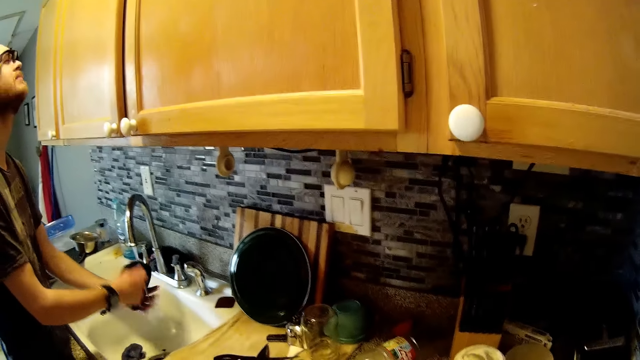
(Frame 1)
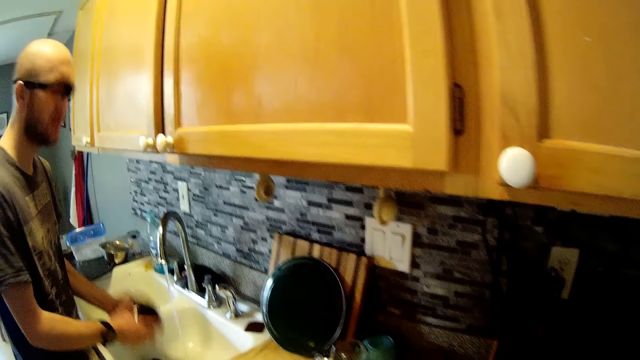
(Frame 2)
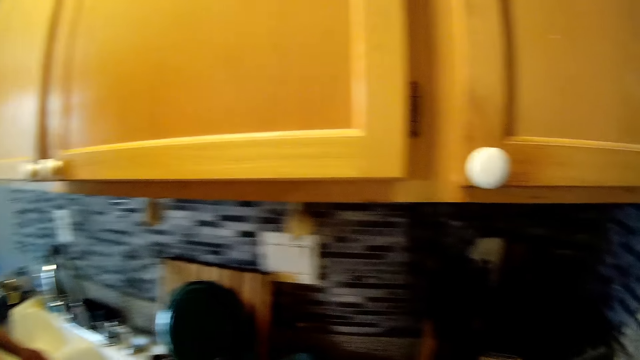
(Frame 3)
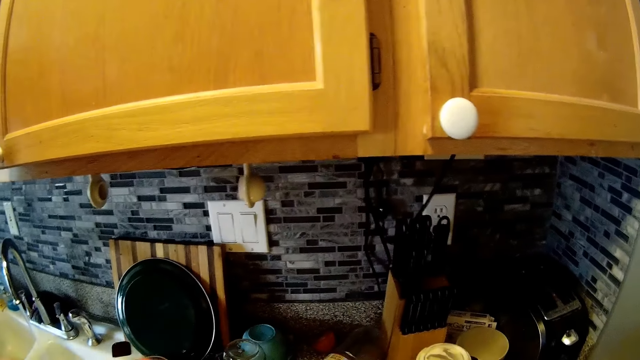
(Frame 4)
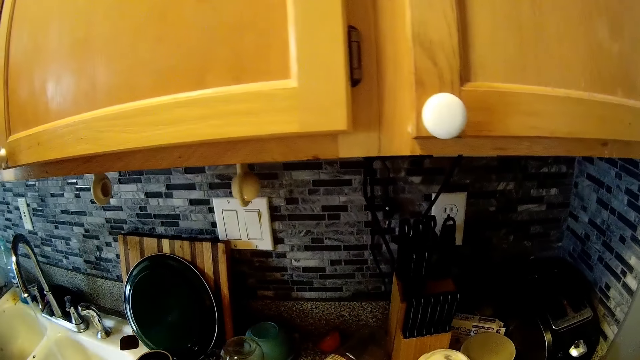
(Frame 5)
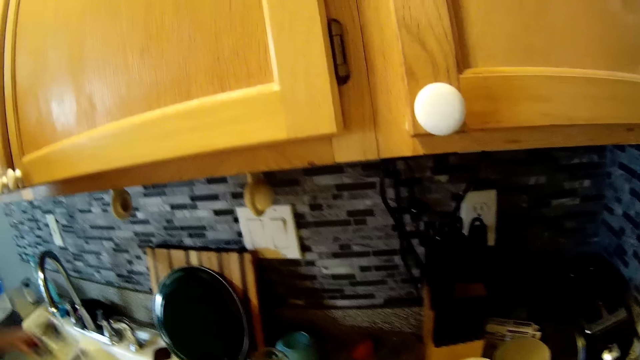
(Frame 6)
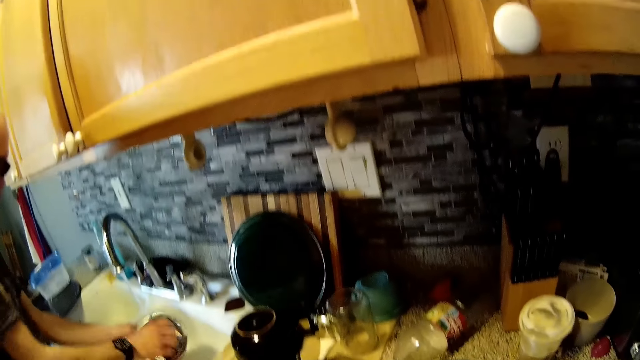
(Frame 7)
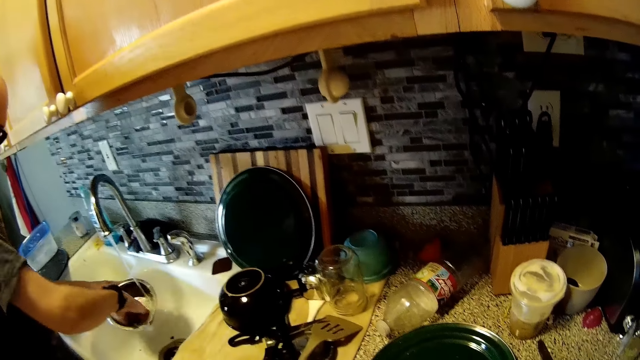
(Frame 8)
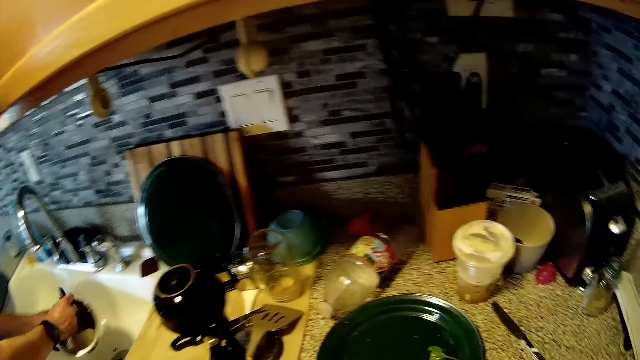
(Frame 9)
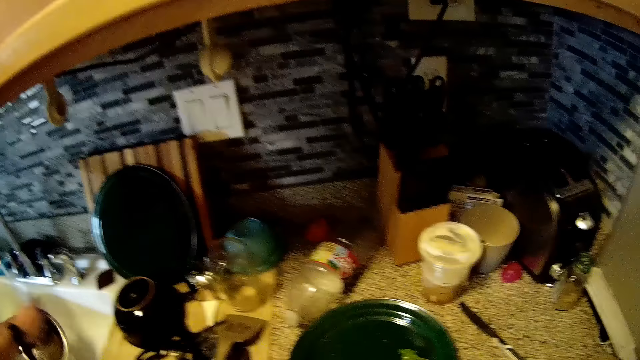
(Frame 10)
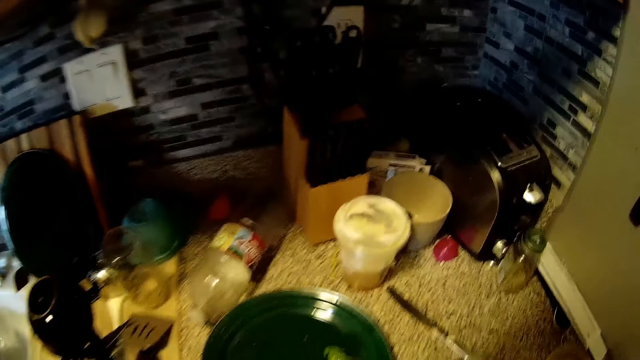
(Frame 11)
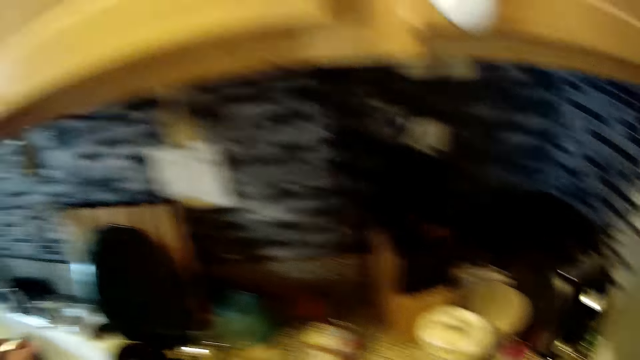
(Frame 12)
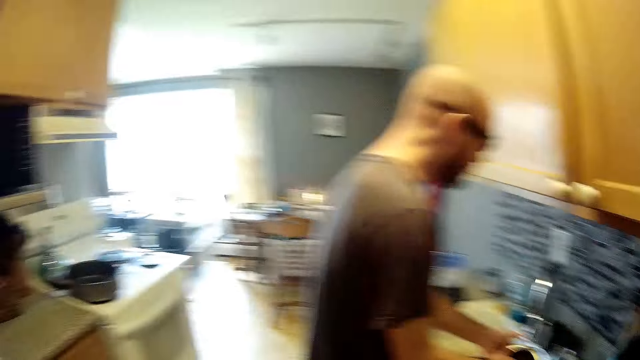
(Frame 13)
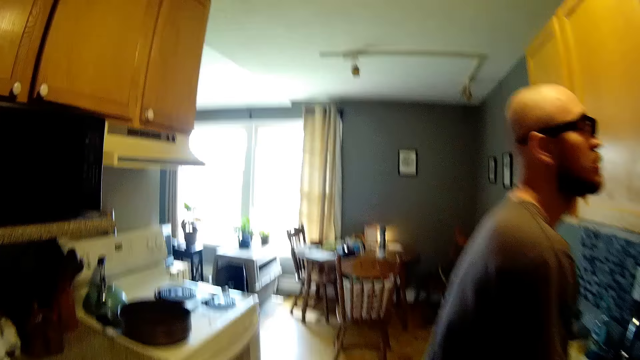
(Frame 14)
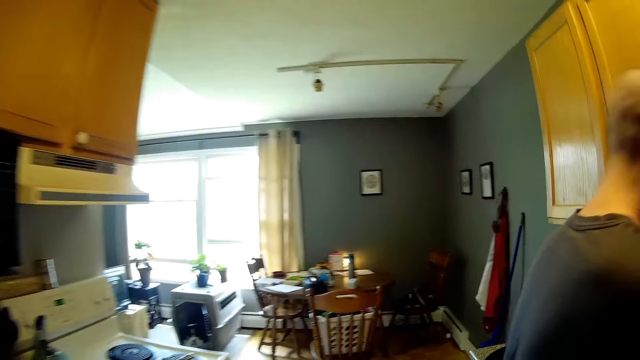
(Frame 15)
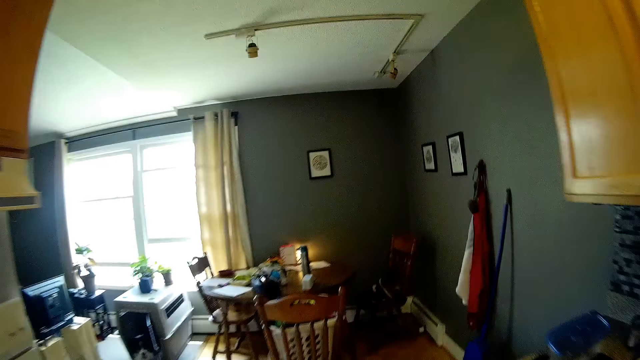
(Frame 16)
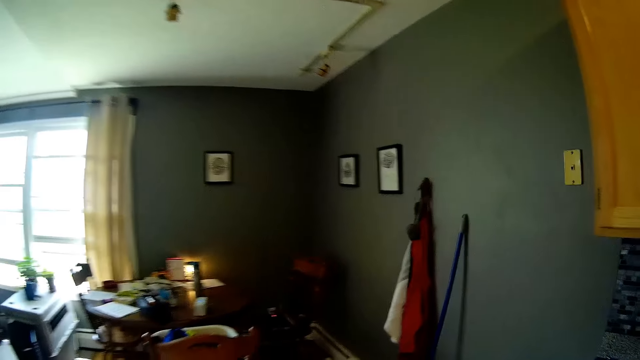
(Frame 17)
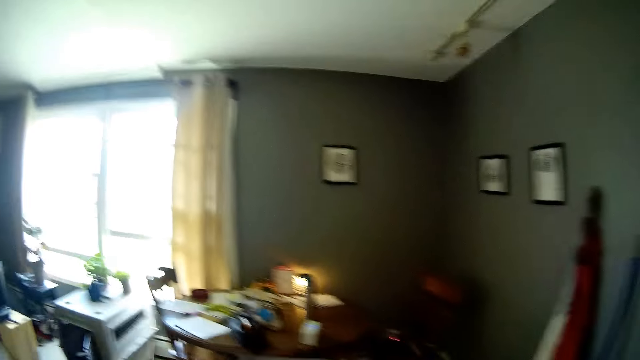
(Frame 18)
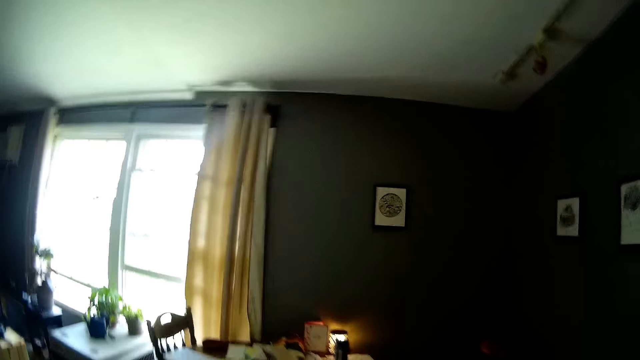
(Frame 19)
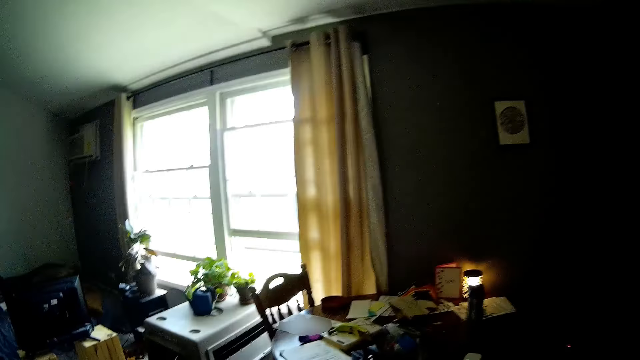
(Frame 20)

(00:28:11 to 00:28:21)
The camera wearer places the glass plate on the kitchen counter with his right hand. The man holds a plate in his left hand. He washes the plate under the running tap with the sponge in his right hand.

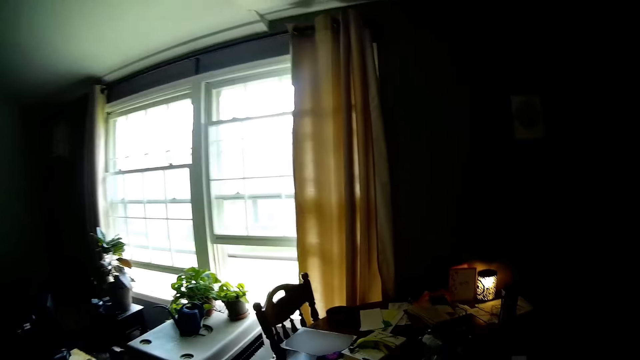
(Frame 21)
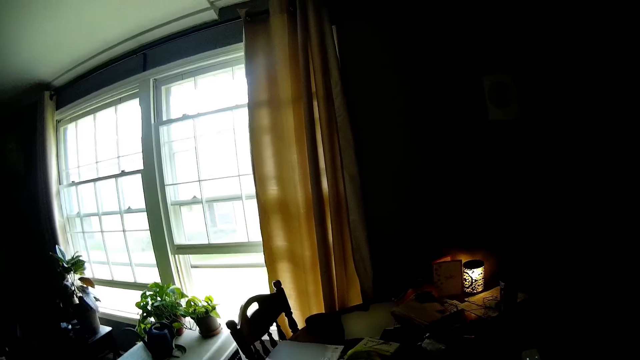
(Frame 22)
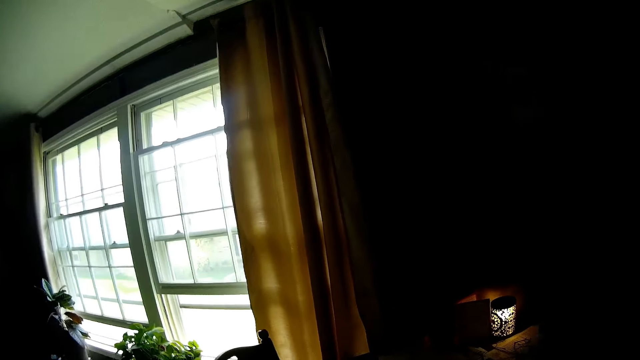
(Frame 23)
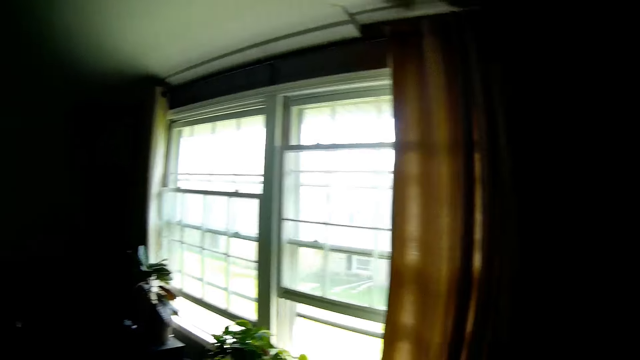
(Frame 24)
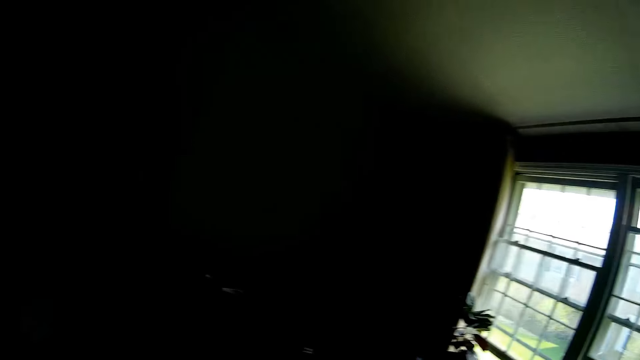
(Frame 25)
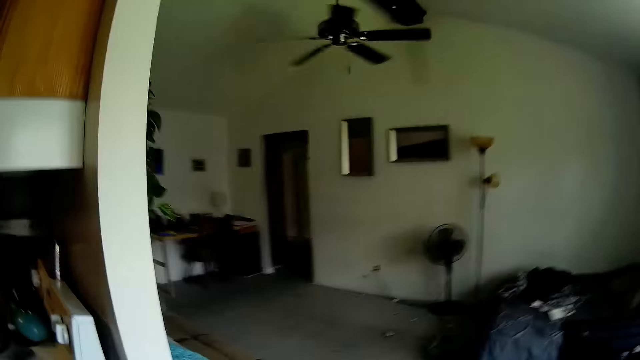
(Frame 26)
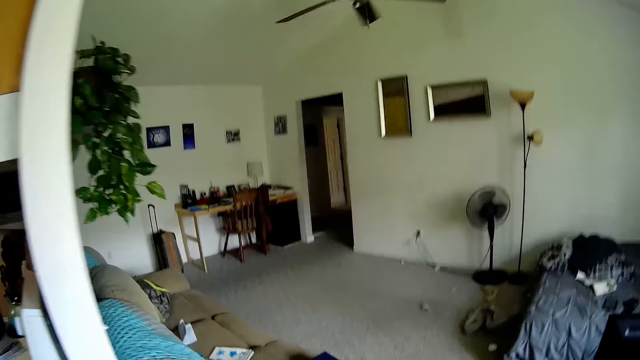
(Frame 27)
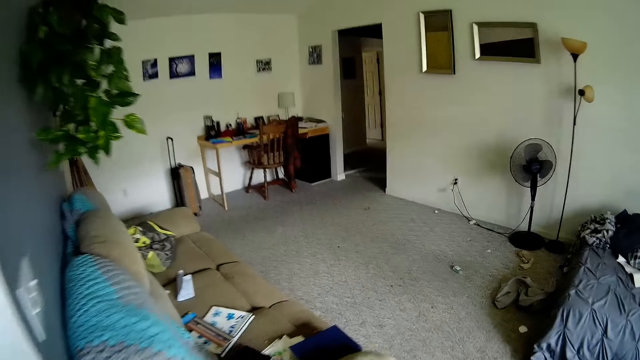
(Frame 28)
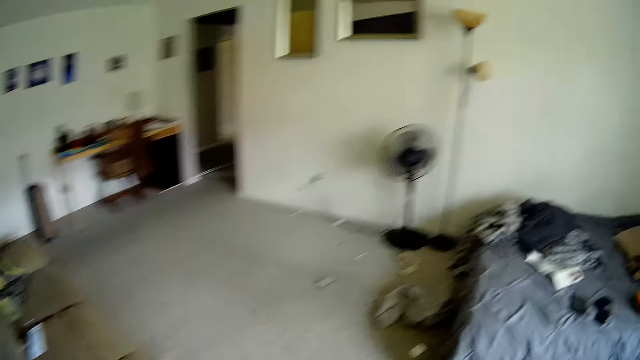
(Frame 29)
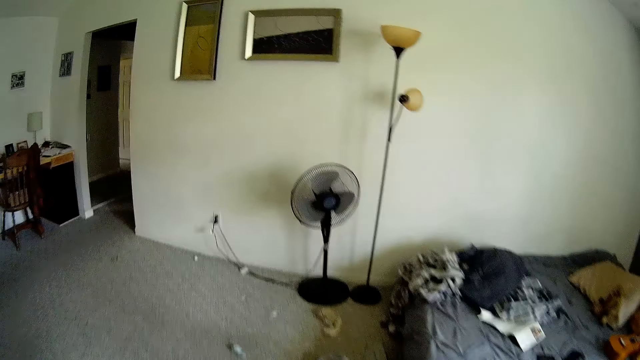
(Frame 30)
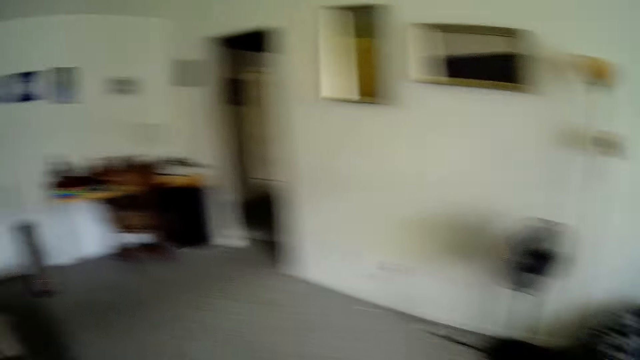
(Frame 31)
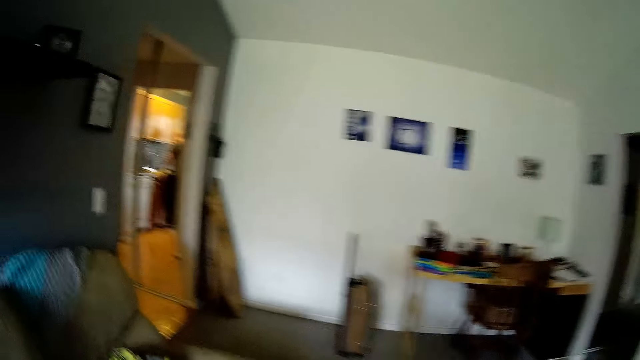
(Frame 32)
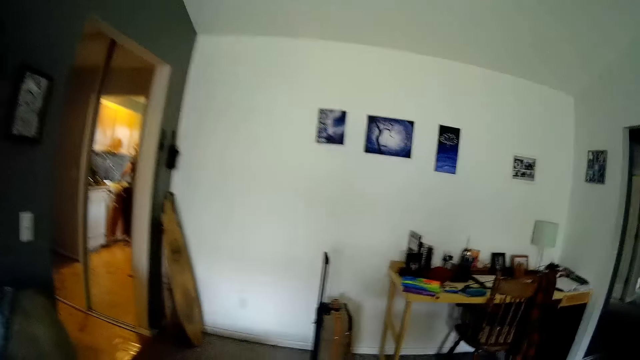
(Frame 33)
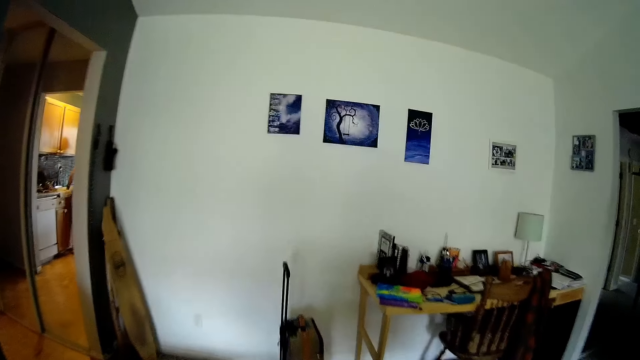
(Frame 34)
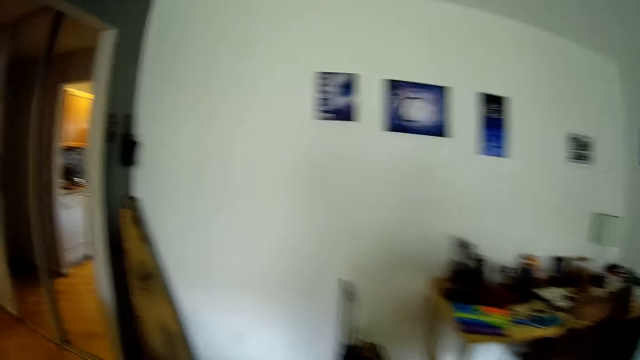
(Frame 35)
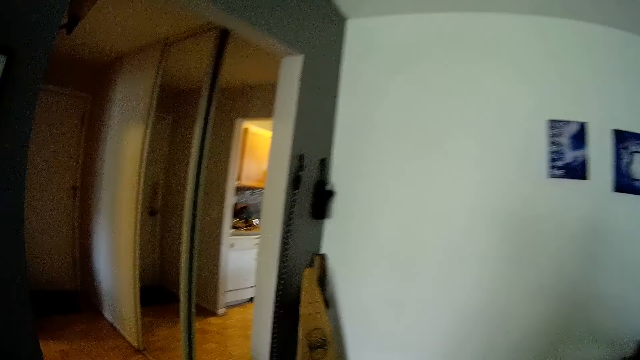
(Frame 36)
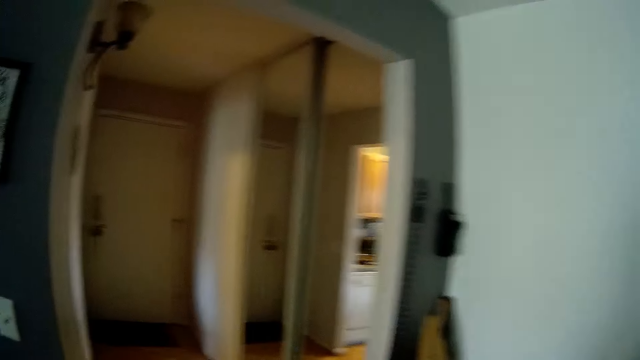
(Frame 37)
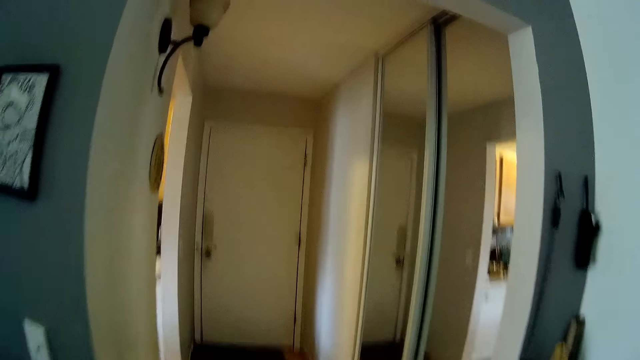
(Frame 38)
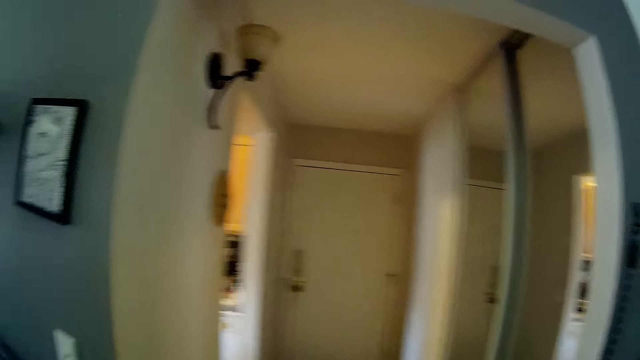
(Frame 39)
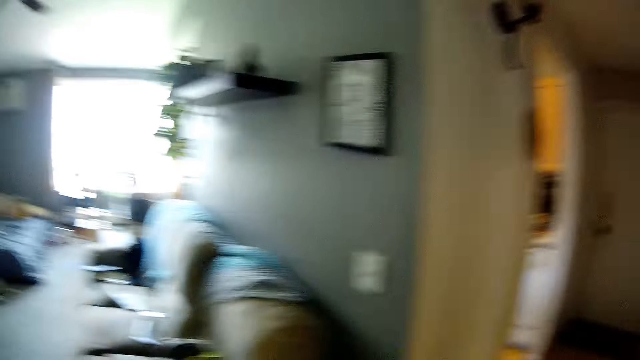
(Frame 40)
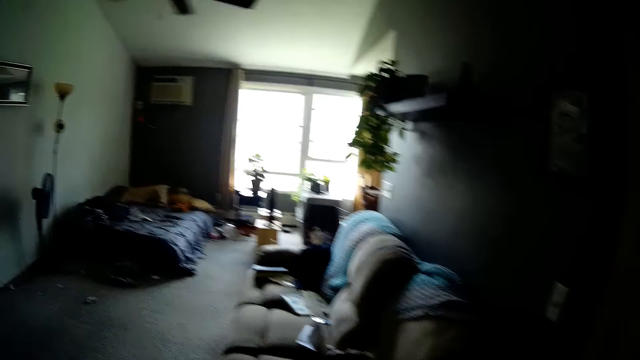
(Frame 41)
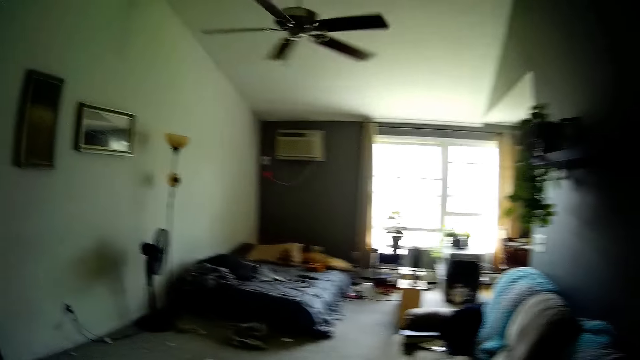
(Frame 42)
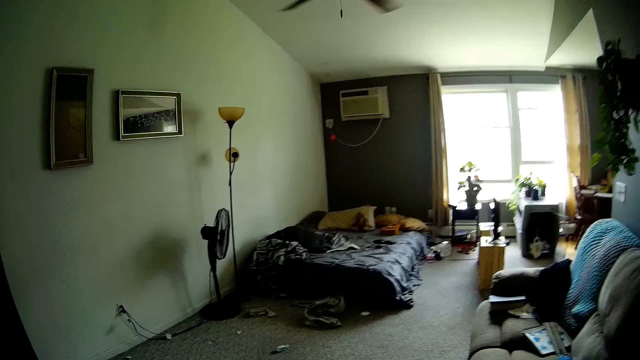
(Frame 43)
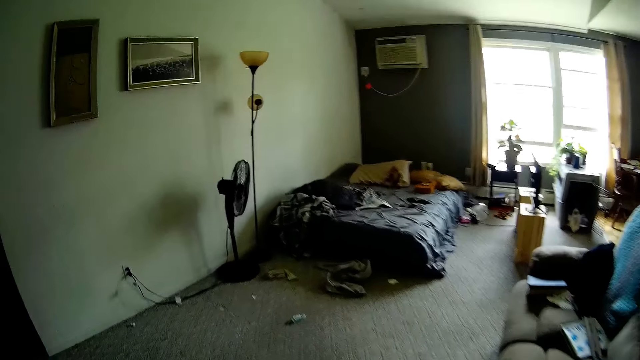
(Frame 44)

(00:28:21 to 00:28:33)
The camera wearer walks into the bedroom from the kitchen.
